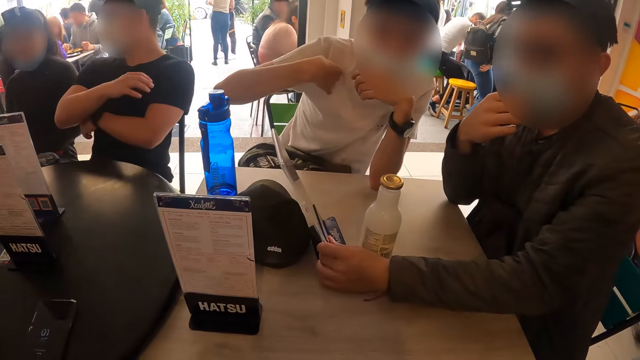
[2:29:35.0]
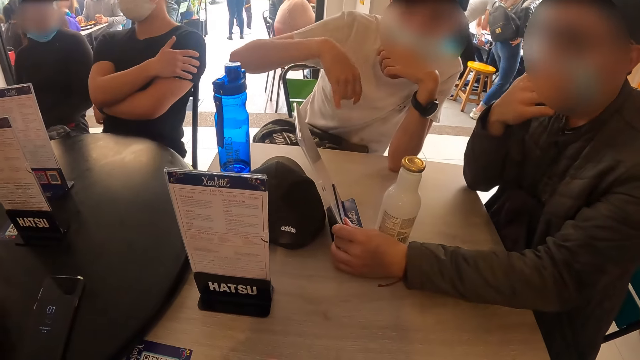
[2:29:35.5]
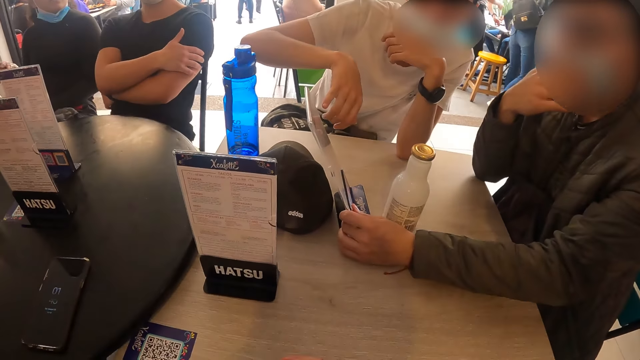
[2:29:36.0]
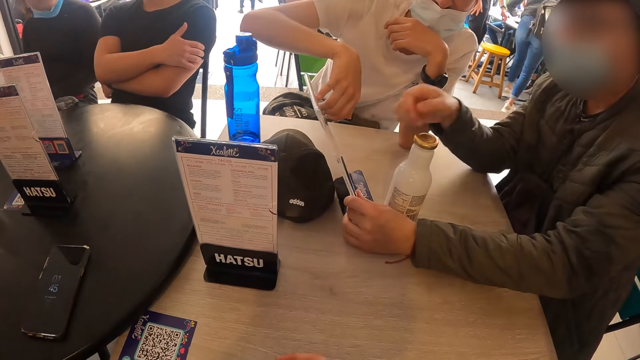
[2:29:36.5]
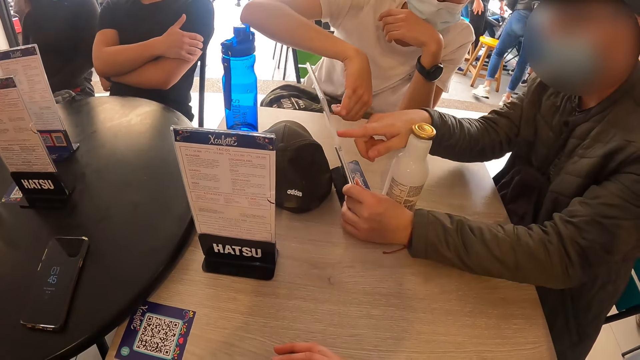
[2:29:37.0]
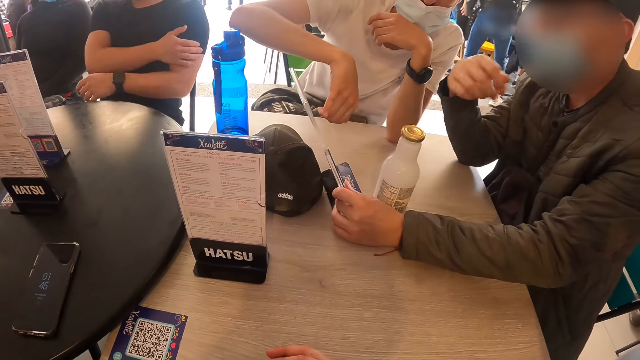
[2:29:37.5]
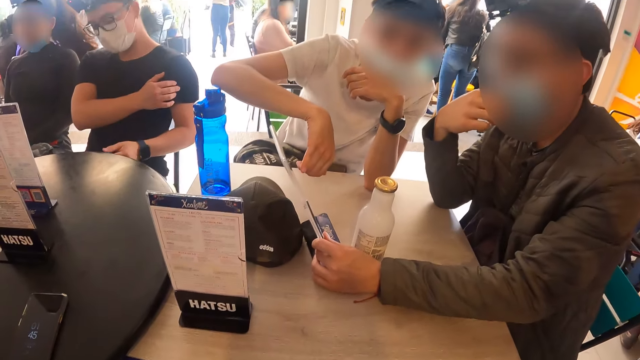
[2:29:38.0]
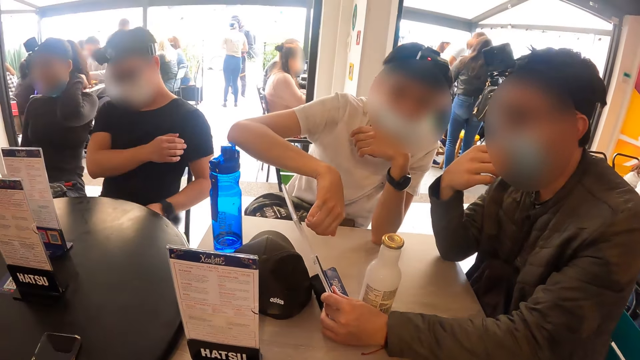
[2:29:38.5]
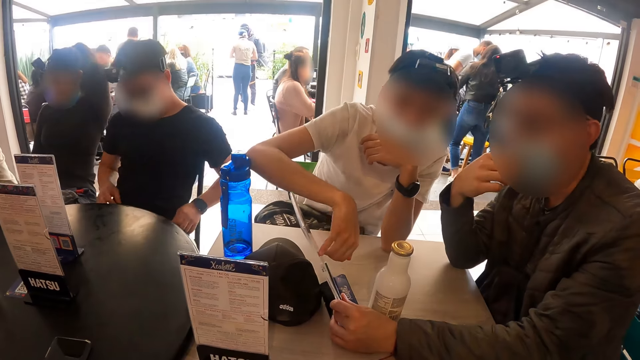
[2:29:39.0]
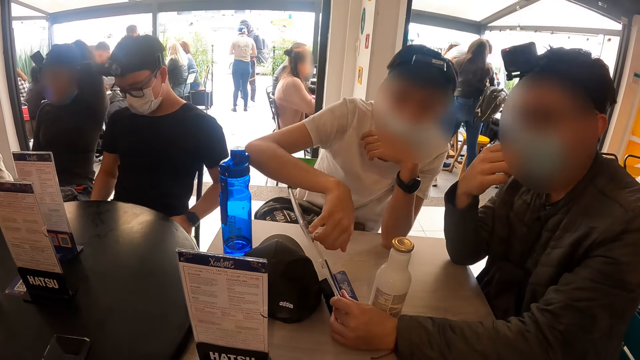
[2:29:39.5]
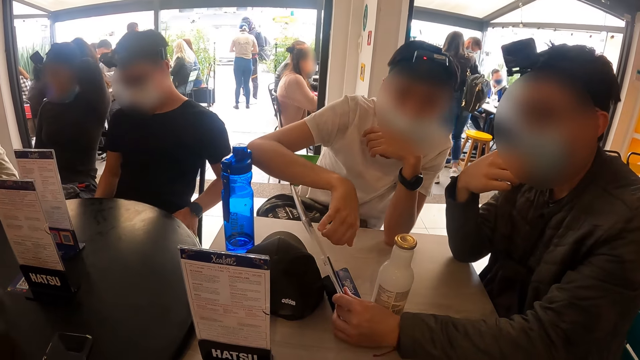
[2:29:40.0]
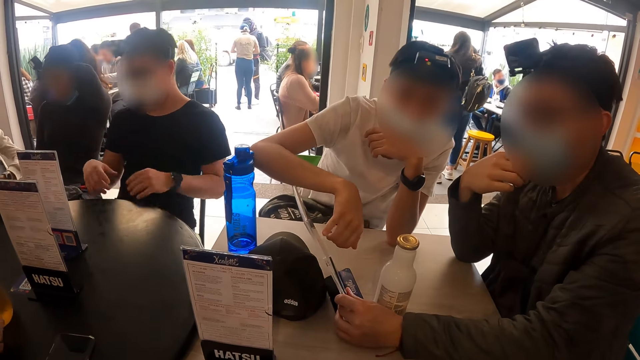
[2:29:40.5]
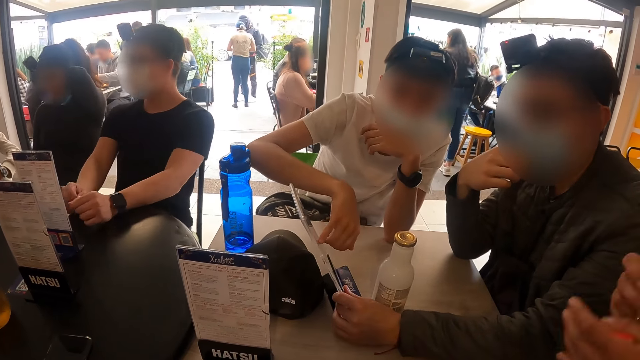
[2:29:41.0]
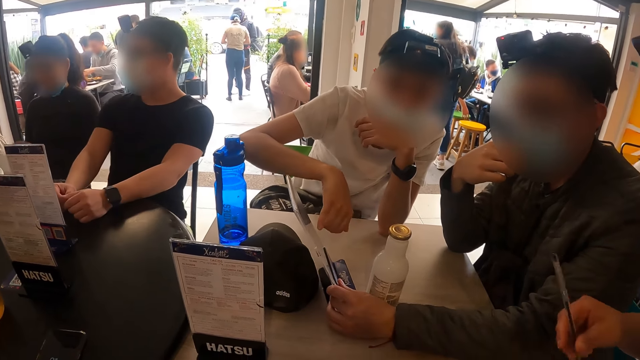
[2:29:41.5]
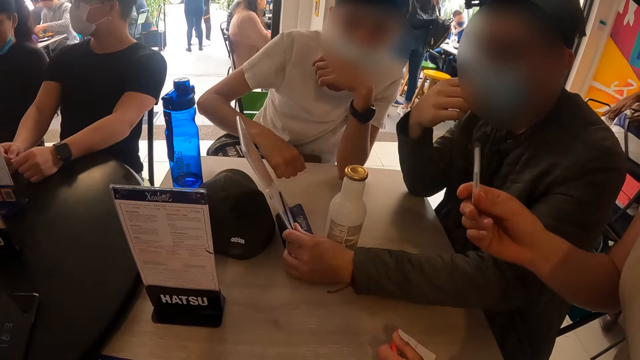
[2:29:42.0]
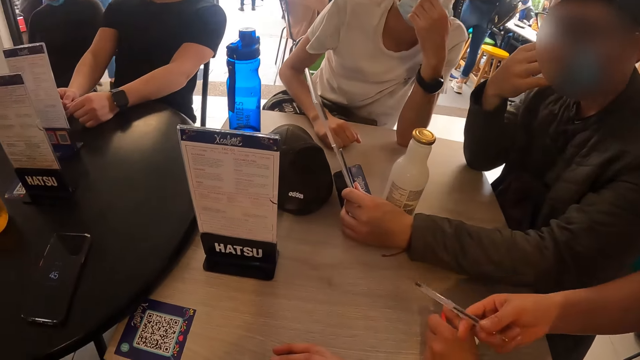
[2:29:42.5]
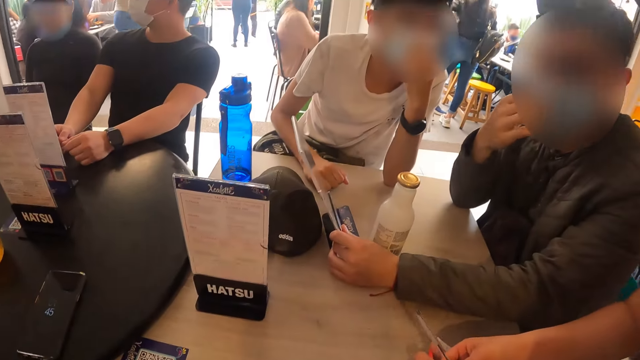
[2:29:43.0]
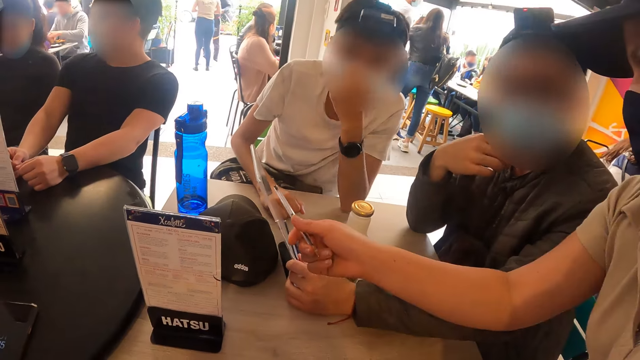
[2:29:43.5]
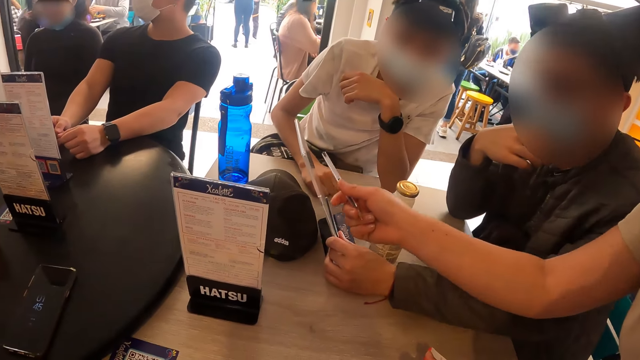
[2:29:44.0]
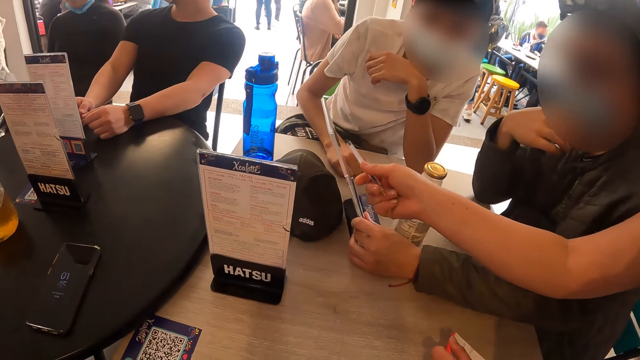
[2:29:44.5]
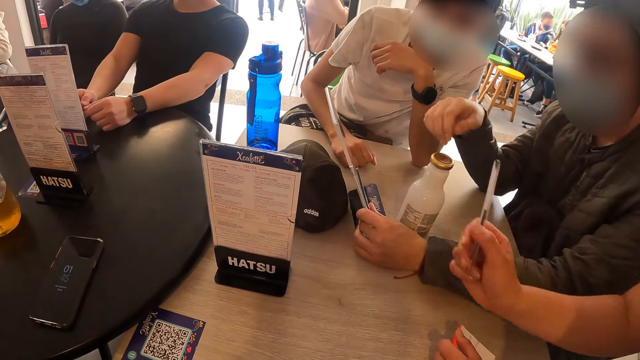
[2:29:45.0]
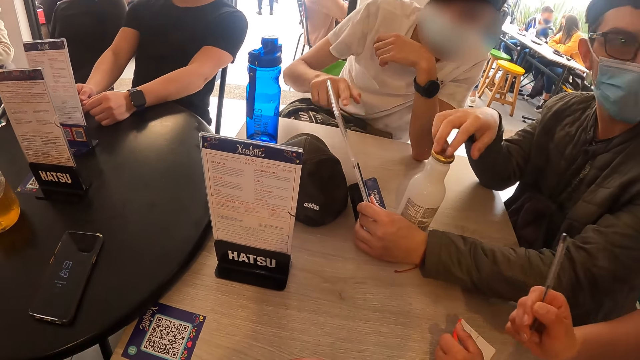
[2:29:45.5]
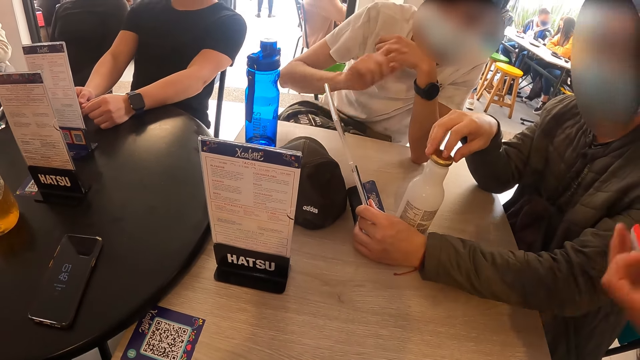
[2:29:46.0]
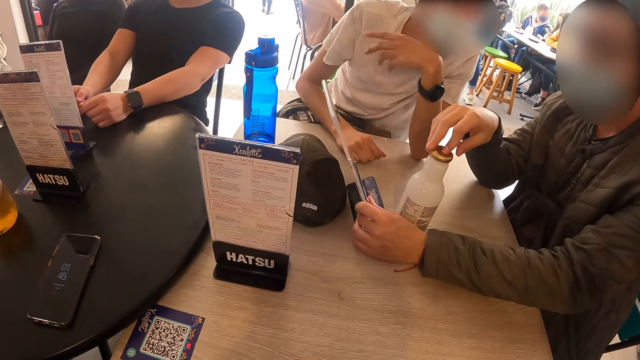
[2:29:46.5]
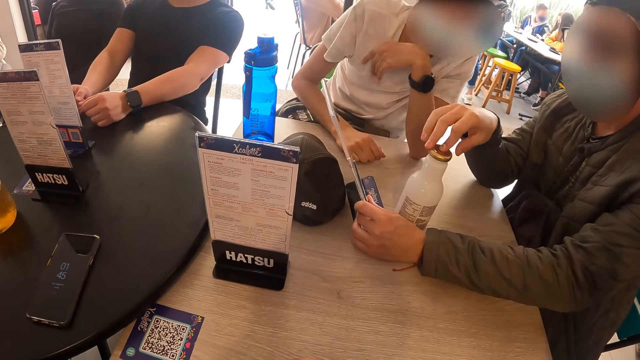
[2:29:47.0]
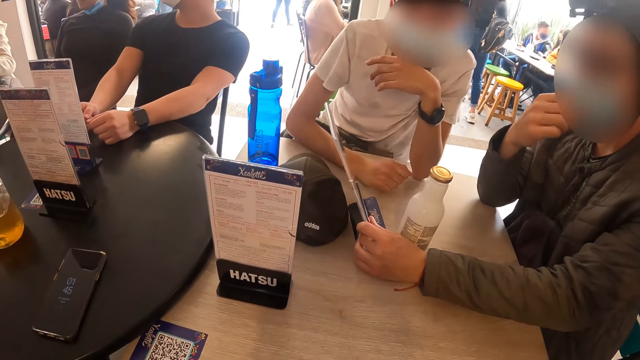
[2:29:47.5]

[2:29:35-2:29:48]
A man touches the menu in another man's left hand on the table with his right hand. The second man touches the menu in his left hand on the table with his right hand. A third man places his hands on the table. A waitress points to the menu. The waitress touches the menu on the table with the biro in her right hand. The second man touches the drink bottle cover on the table with his right hand. The first man touches the menu in the second man's left hand on the table with his right hand. The second man holds a bottle.

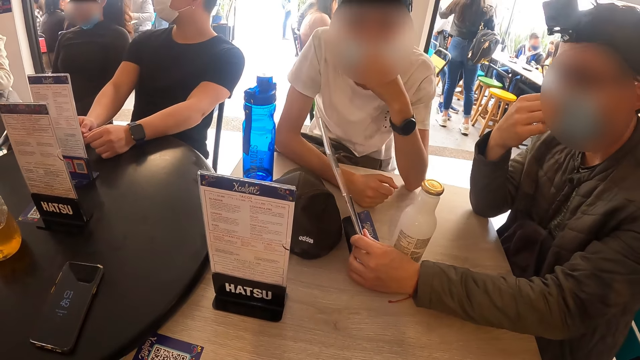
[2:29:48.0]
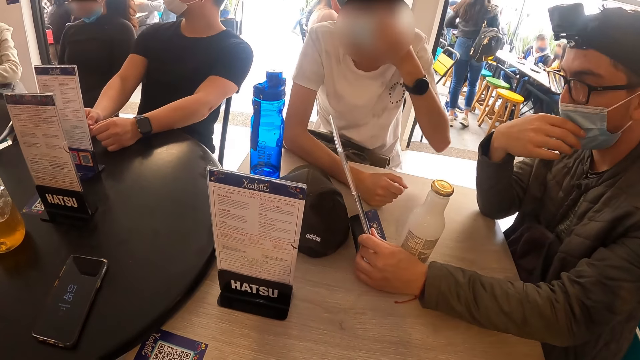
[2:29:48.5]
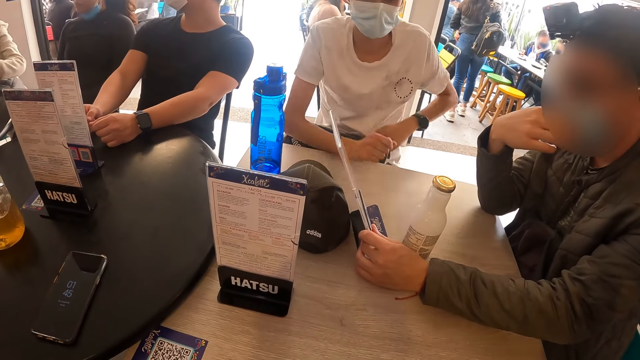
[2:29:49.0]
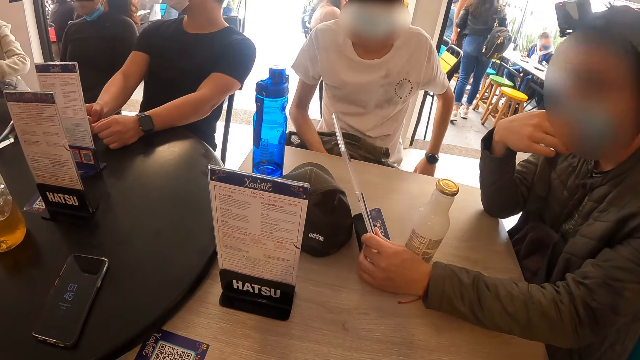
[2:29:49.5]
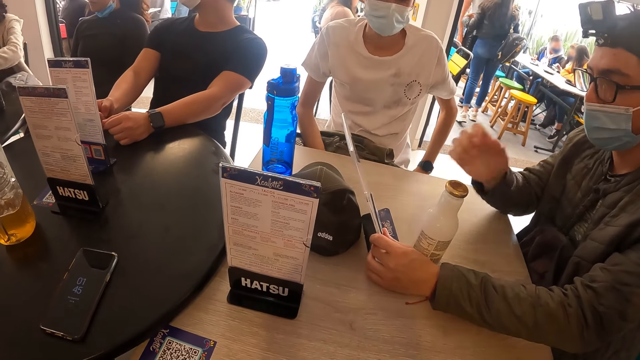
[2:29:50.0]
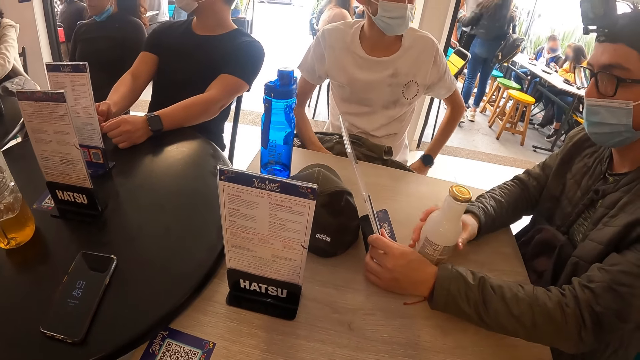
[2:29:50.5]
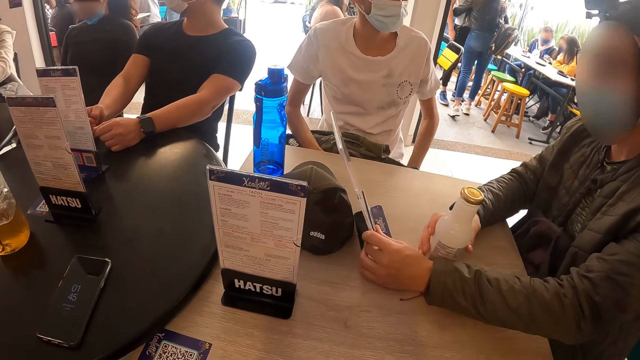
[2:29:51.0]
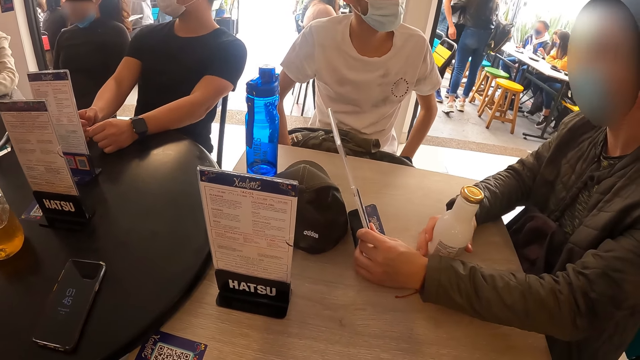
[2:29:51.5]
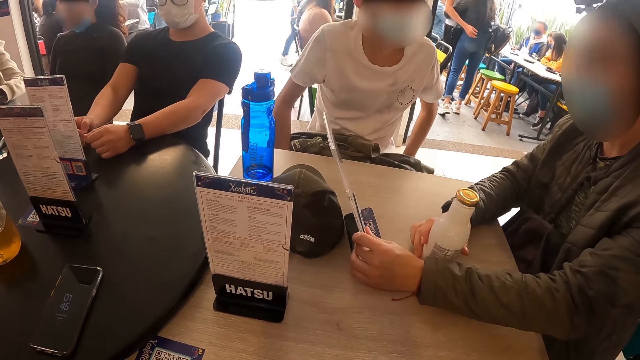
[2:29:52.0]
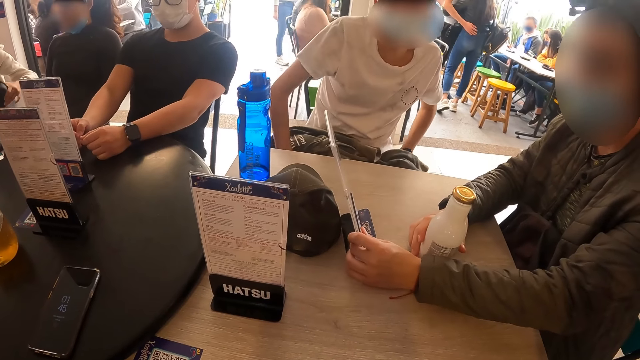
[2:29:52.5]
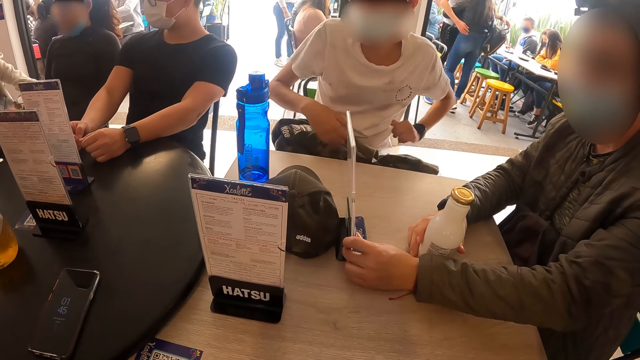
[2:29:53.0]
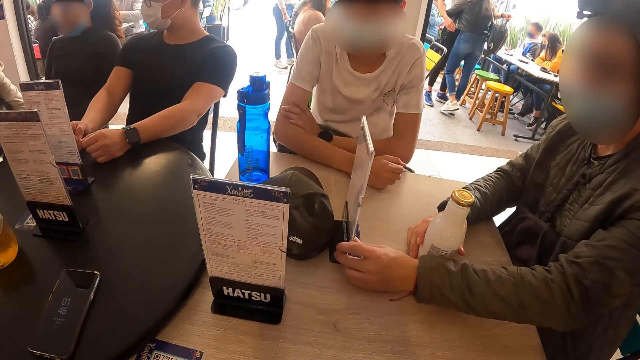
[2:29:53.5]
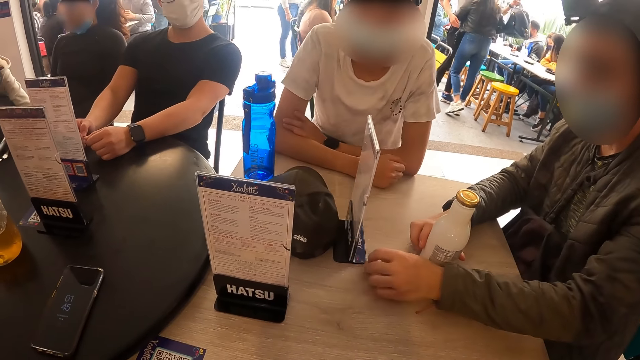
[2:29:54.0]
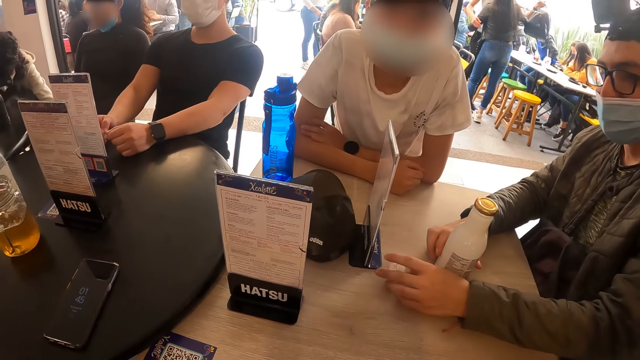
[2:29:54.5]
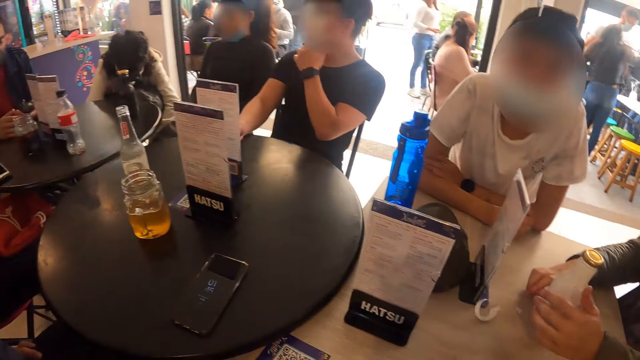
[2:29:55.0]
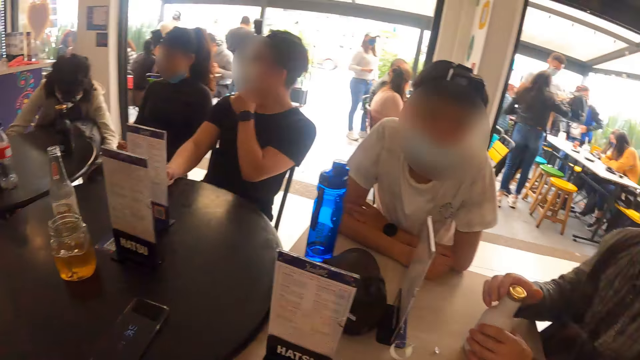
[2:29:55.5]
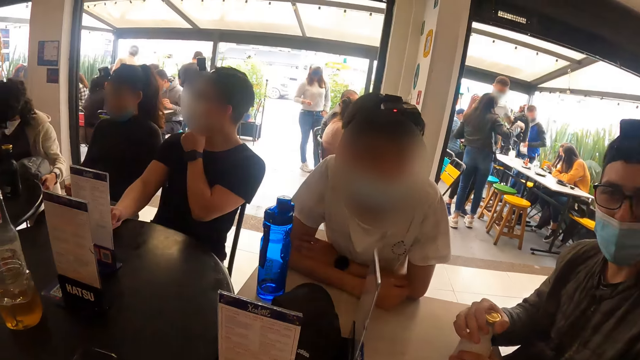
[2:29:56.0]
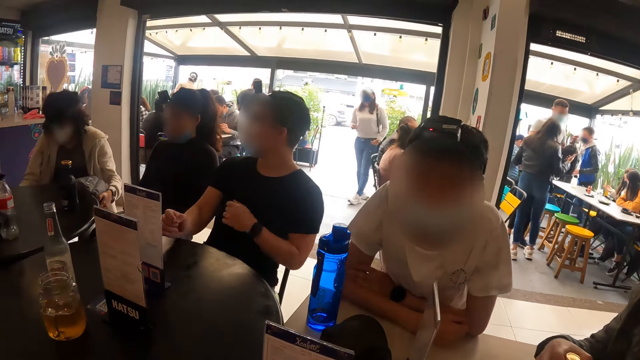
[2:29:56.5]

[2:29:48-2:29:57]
A man adjusts his trousers with his hands. Another man places his right hand around the drink bottle on the table. The second man moves the bottle. The first man places his hands on the table. The second man tosses a cover on the table with his left hand. A third man touches his face with his left hand.
